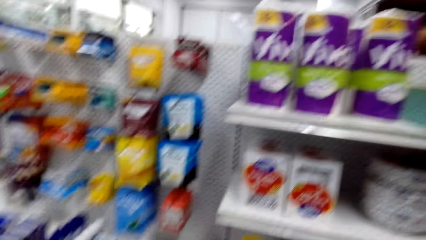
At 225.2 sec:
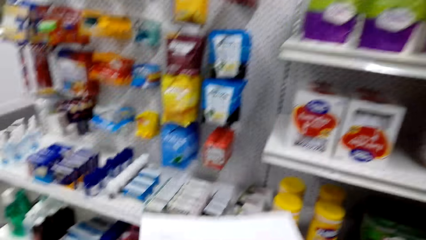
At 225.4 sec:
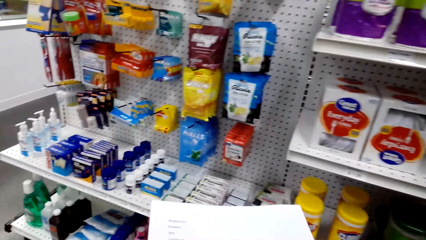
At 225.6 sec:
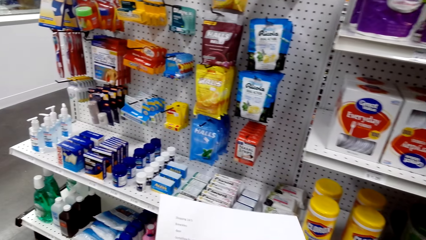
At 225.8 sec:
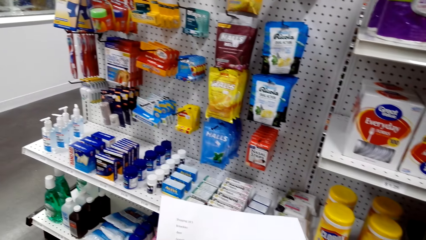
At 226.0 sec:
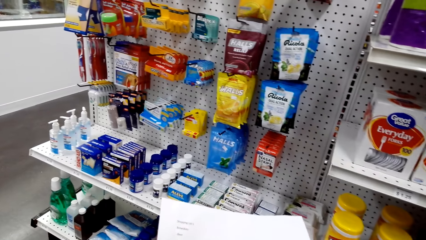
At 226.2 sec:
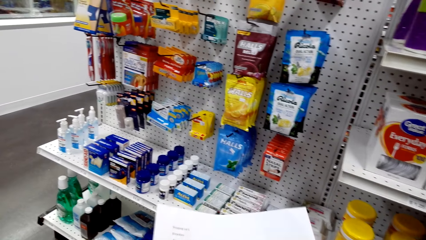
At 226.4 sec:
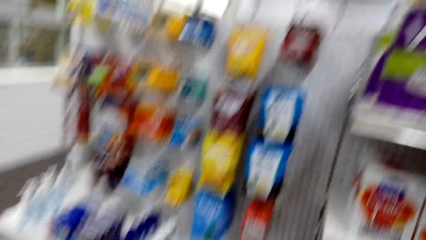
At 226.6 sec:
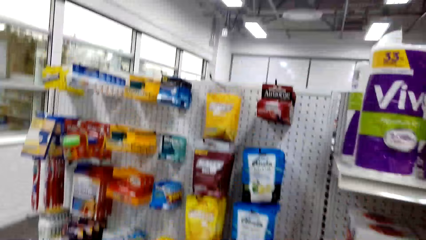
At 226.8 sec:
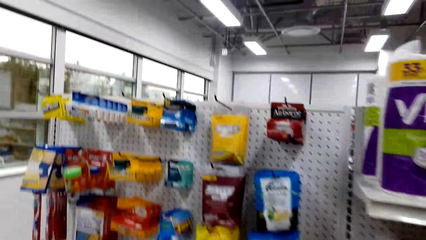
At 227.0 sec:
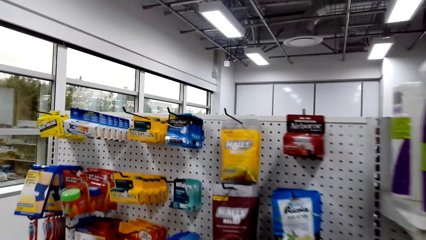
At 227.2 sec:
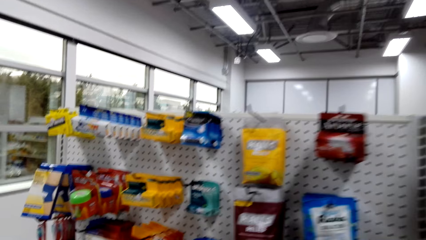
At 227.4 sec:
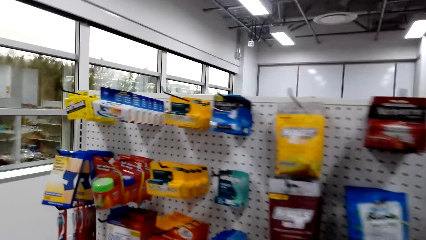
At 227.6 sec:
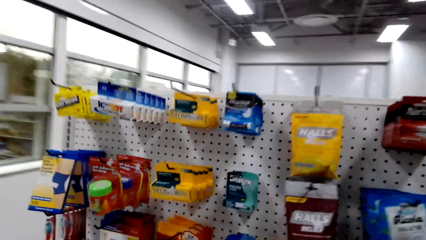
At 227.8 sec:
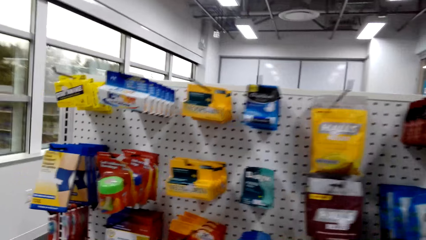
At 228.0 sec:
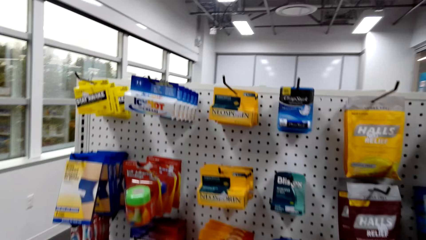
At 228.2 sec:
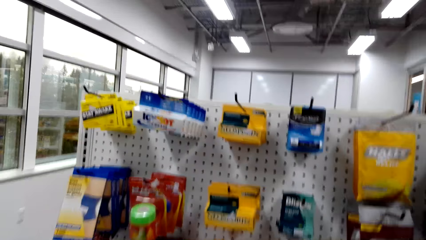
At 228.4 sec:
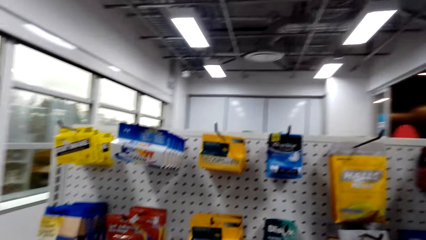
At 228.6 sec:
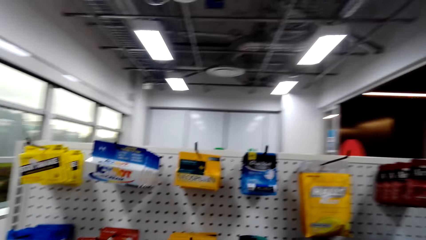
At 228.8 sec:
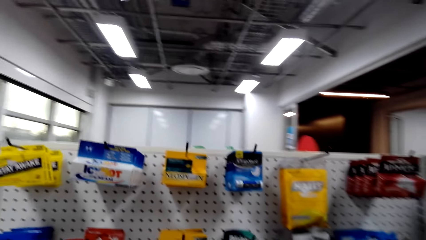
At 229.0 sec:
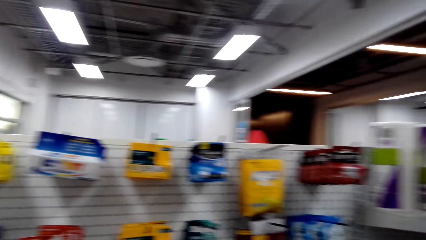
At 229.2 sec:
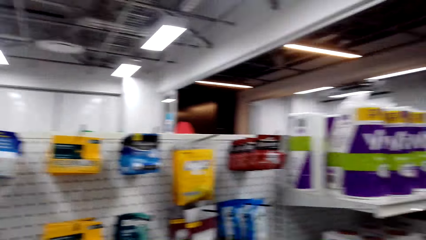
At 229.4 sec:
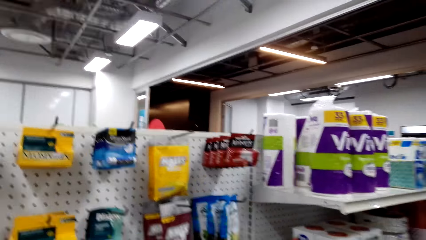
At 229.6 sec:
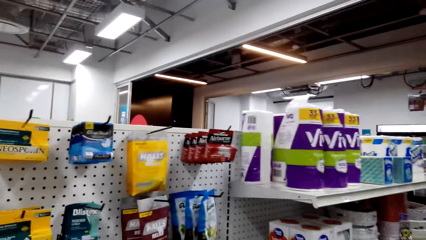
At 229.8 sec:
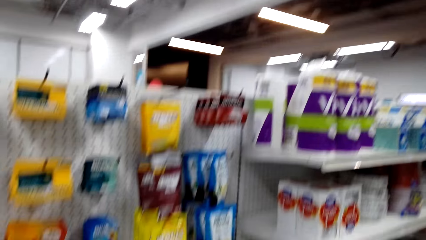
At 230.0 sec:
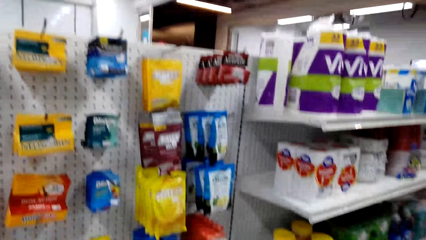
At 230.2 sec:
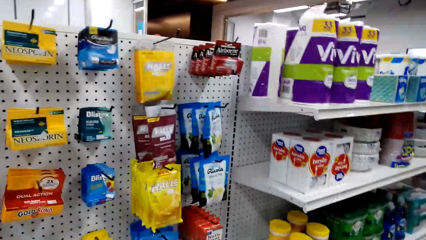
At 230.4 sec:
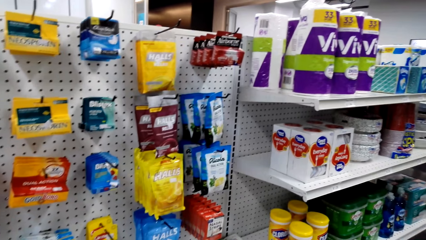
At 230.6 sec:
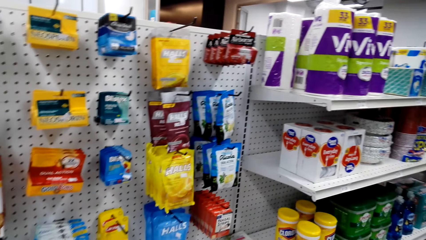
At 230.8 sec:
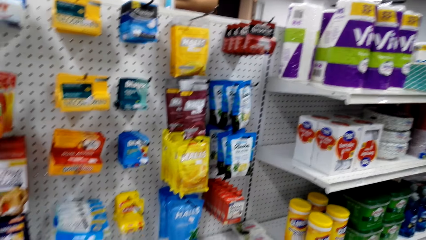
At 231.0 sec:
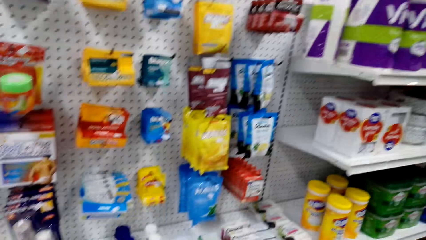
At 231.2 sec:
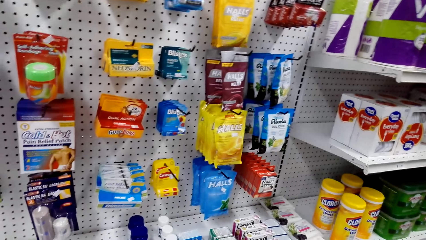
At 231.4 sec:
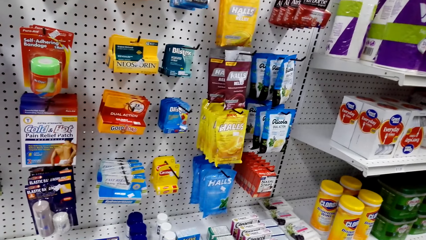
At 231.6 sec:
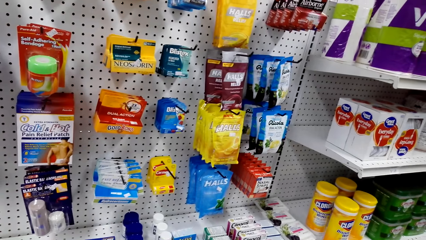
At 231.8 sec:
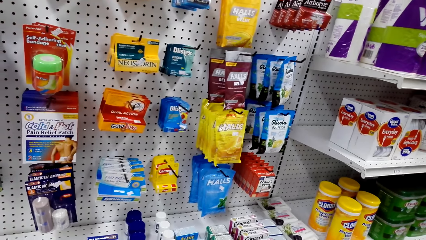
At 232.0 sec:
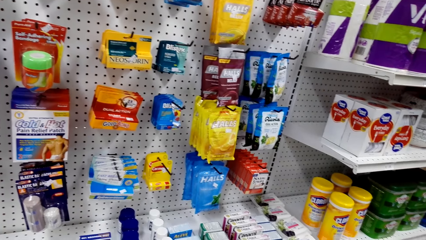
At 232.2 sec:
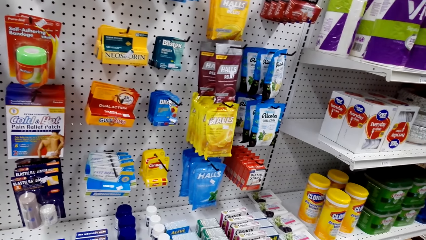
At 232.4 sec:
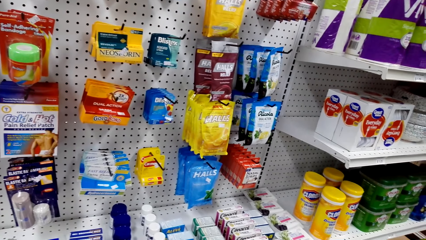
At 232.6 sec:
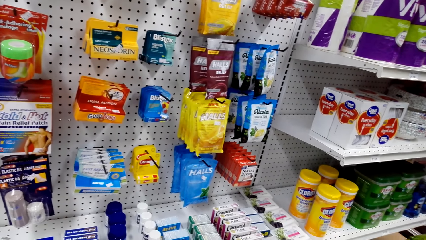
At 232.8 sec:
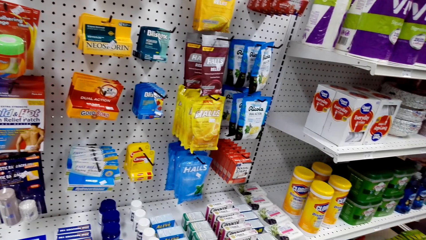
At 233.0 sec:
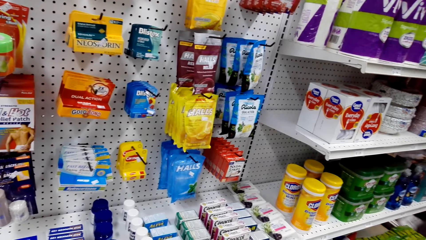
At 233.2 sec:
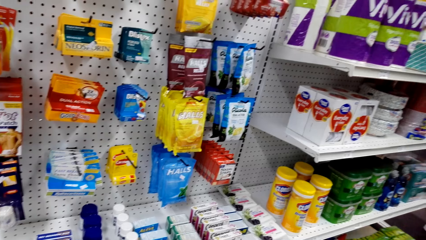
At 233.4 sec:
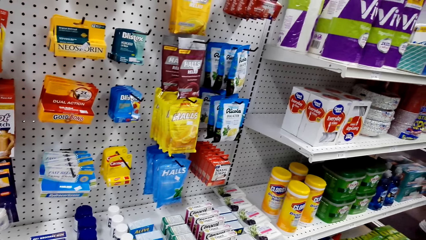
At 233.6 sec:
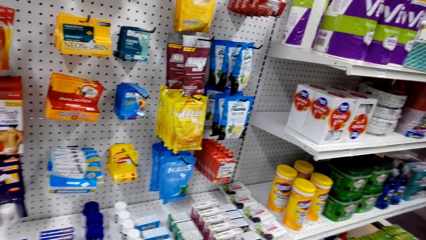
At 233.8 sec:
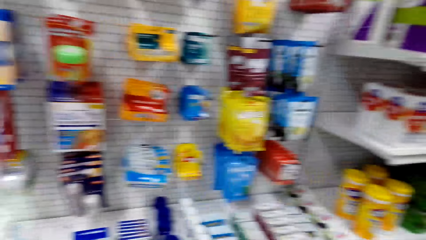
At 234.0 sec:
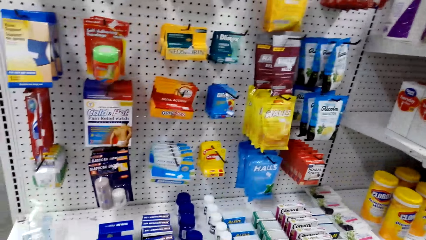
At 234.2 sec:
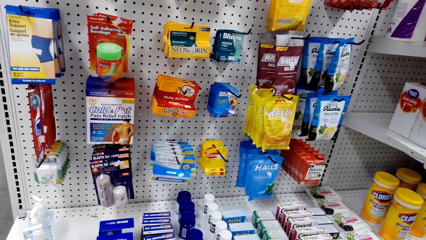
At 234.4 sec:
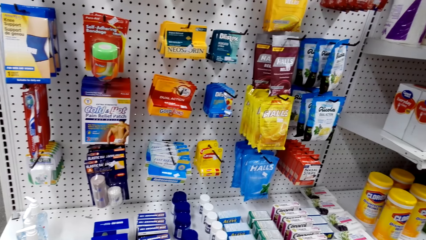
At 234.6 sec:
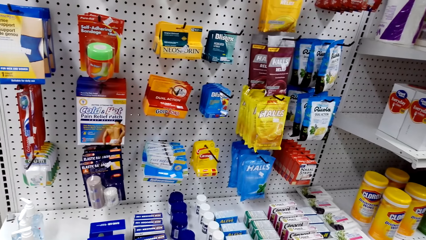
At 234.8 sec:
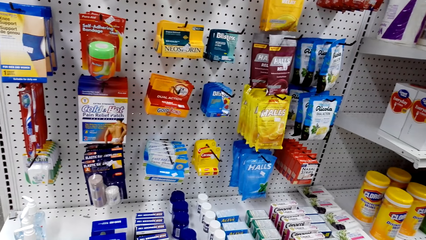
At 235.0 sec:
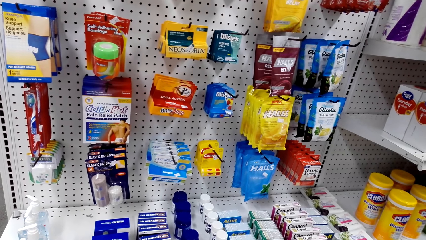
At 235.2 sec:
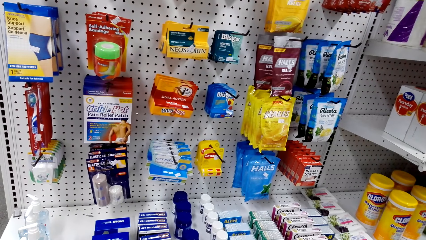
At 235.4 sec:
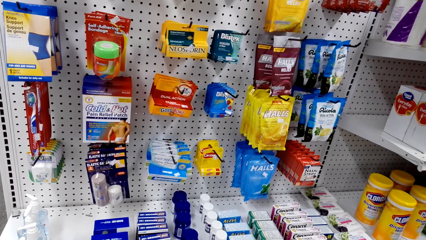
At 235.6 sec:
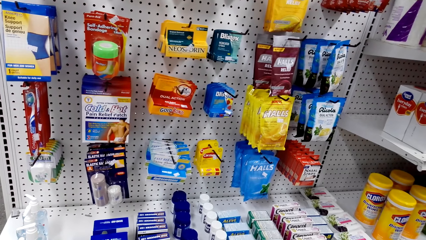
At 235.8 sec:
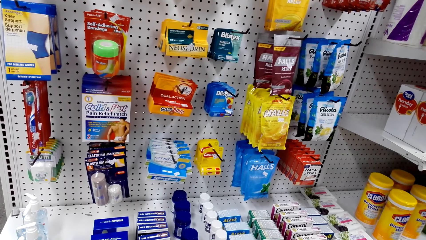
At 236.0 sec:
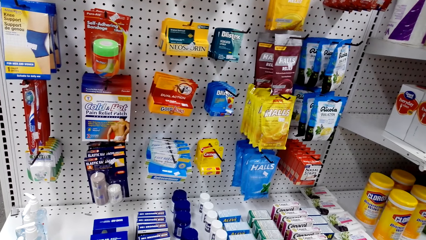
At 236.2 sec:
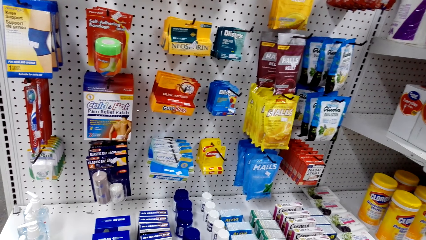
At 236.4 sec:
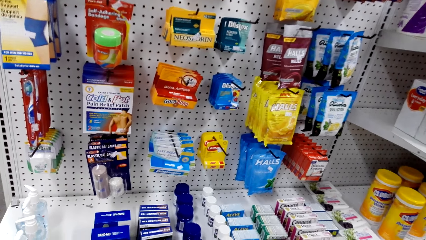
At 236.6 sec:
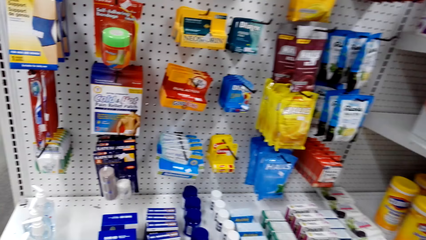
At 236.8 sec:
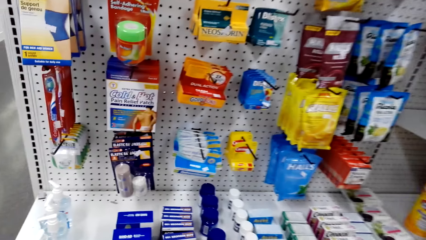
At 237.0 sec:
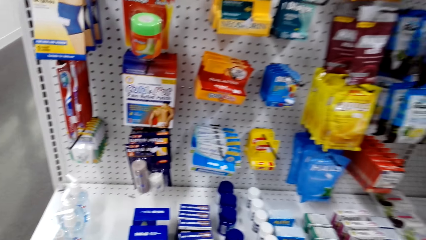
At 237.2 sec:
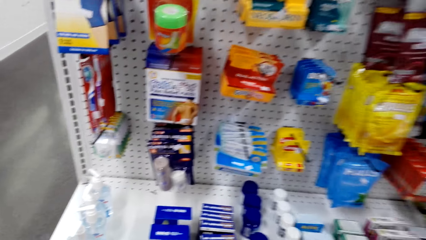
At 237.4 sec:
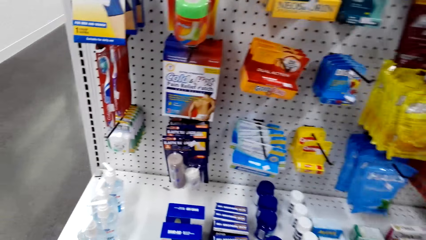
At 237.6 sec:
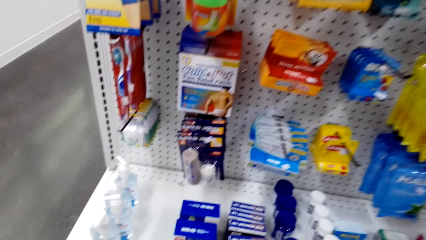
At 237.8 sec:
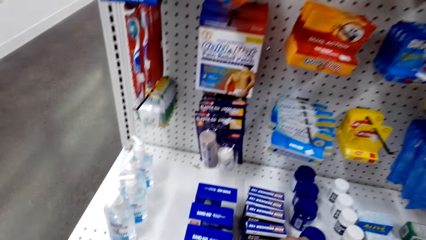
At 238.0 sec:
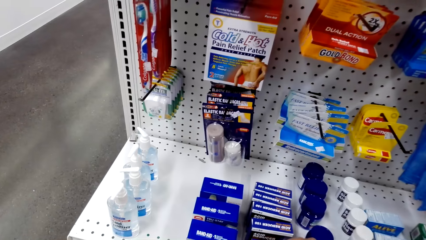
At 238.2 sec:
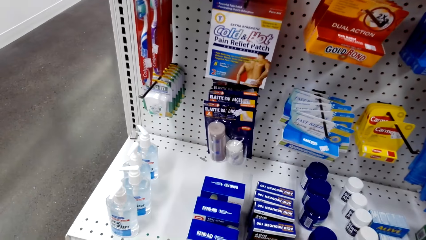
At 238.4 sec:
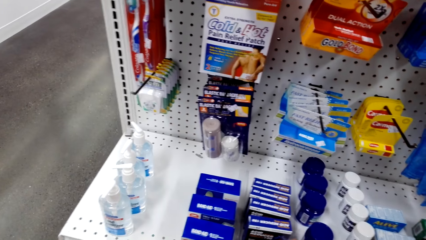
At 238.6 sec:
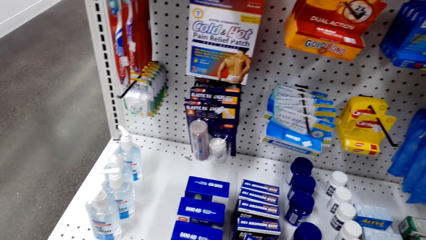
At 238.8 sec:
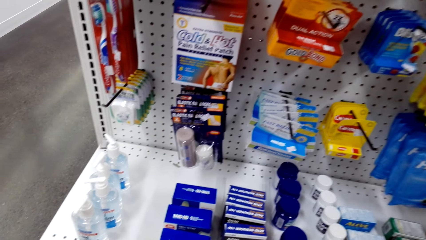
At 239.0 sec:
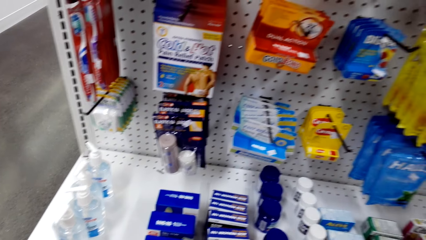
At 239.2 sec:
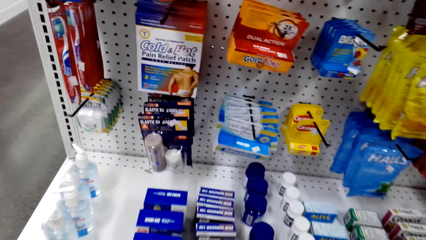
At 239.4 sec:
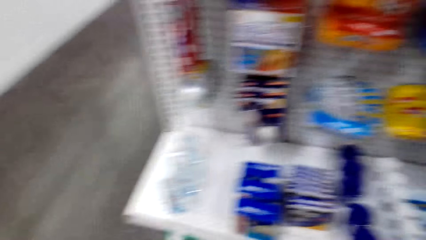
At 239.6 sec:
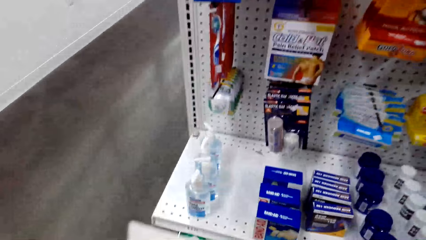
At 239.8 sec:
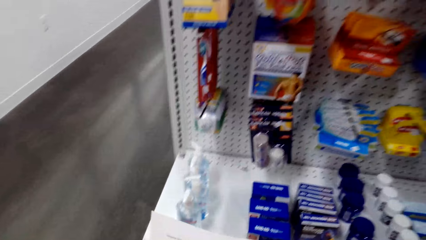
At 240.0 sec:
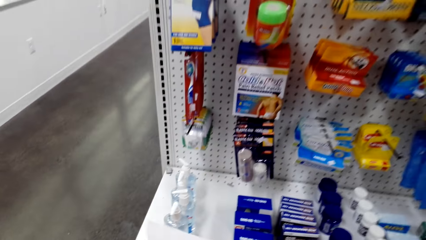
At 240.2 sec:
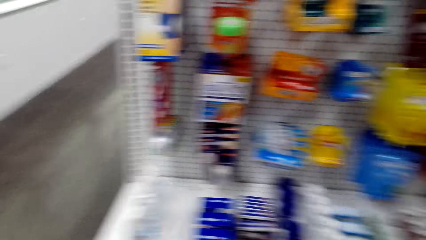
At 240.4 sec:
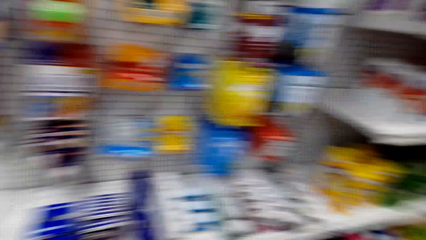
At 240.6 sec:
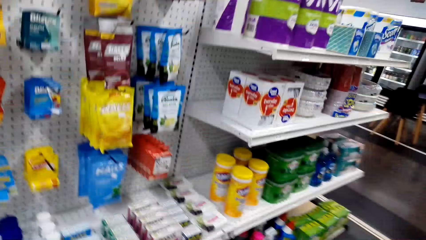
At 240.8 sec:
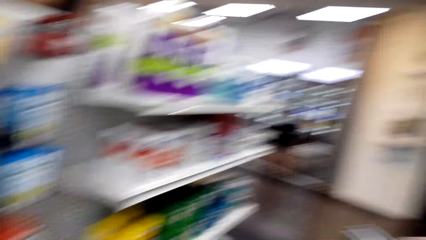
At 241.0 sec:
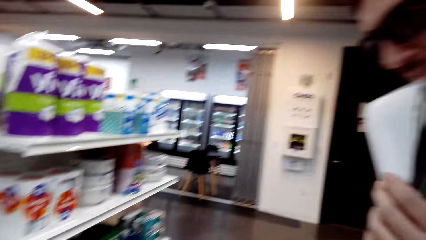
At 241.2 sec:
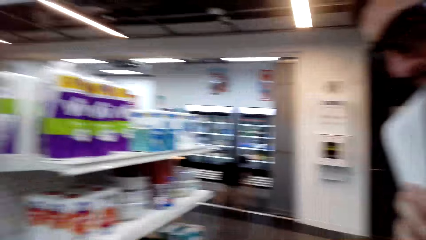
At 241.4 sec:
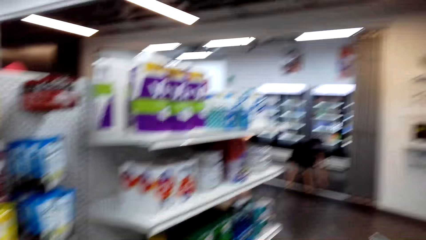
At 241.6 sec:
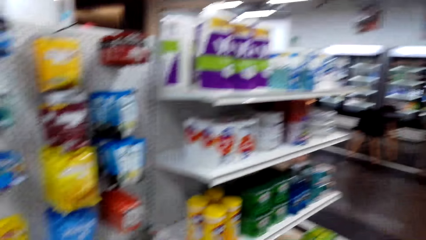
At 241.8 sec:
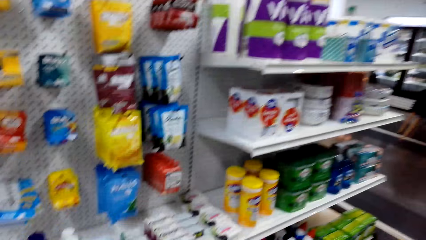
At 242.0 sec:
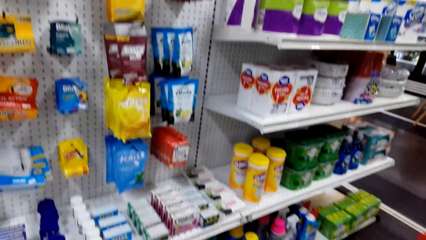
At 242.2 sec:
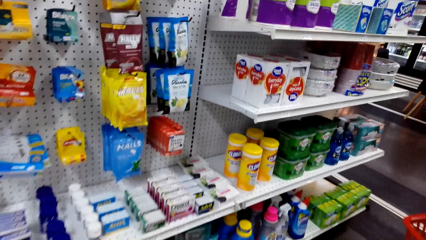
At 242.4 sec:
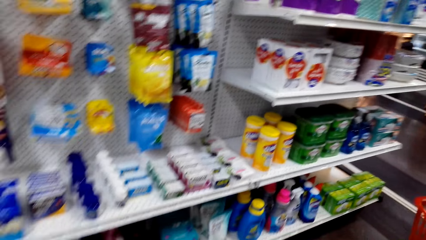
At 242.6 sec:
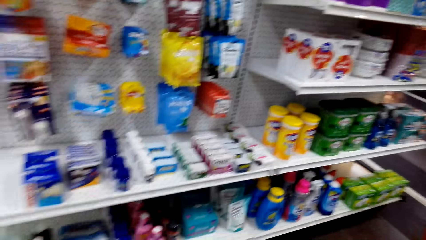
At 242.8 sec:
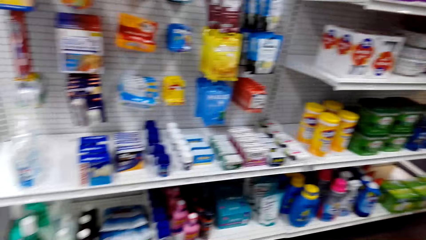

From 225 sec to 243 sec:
The camera wearer looks at a piece of paper. They look around a supermarket. They stare at the shelf. They interact with a man. They look around the supermarket. They interact with the man. They walk around the supermarket.
